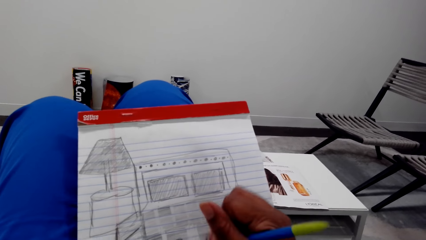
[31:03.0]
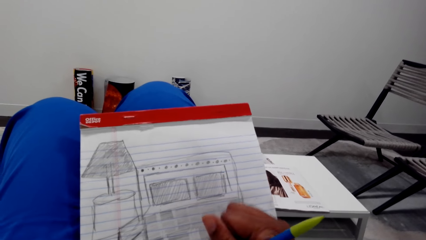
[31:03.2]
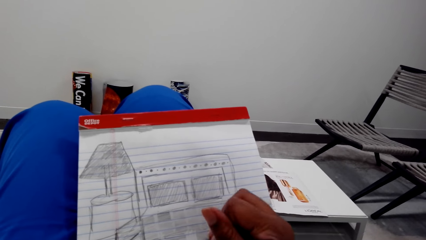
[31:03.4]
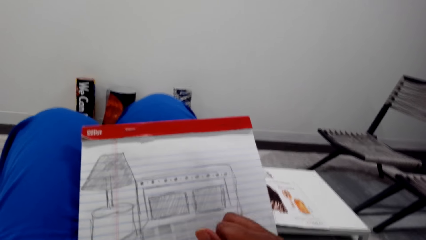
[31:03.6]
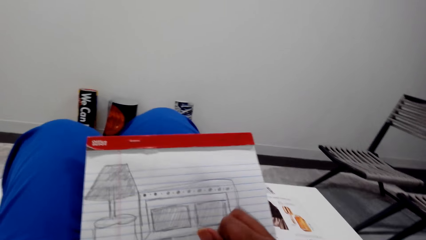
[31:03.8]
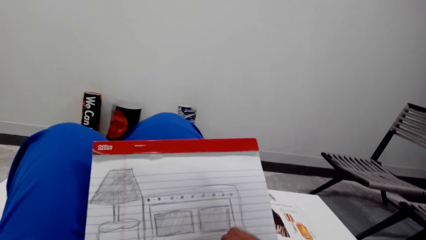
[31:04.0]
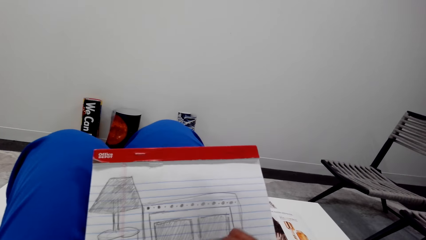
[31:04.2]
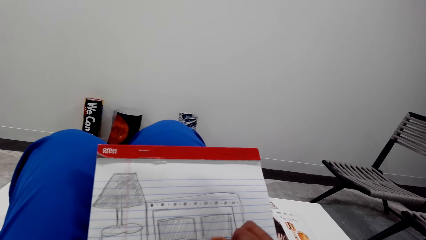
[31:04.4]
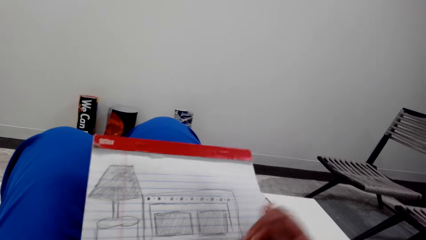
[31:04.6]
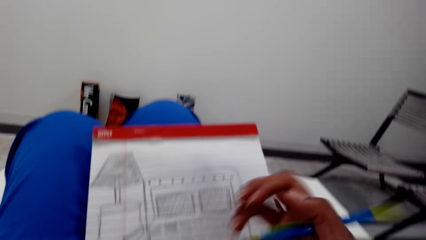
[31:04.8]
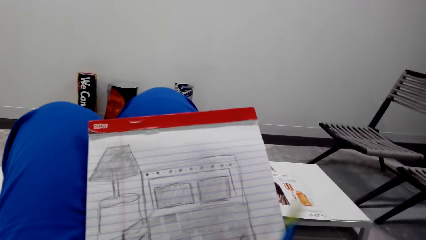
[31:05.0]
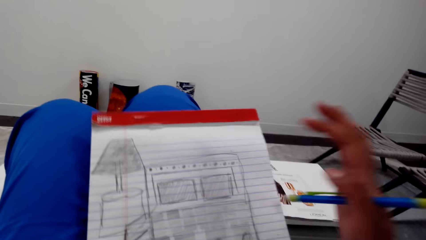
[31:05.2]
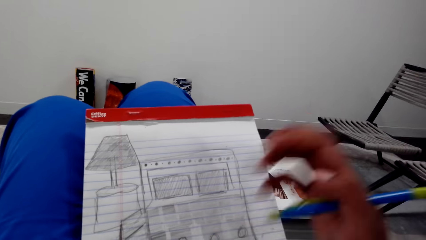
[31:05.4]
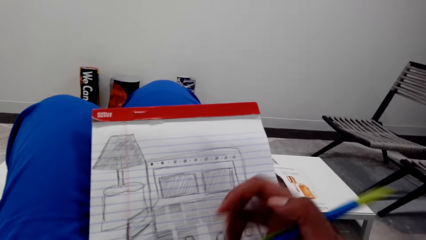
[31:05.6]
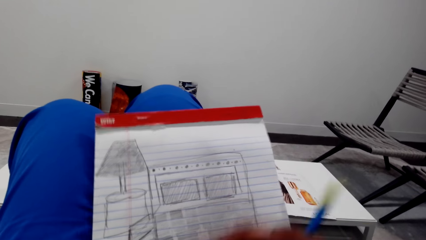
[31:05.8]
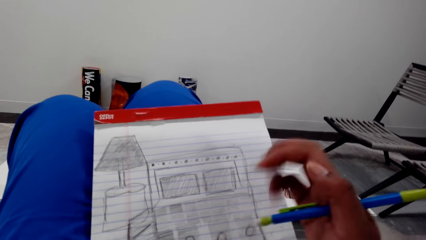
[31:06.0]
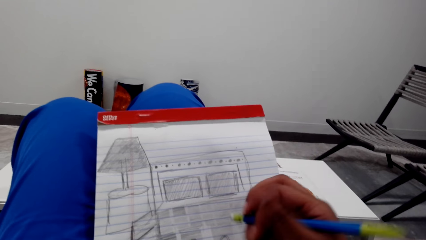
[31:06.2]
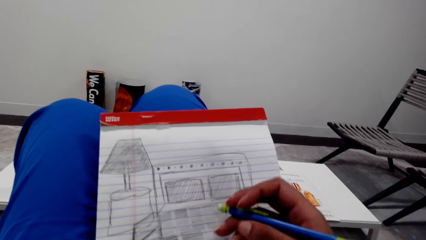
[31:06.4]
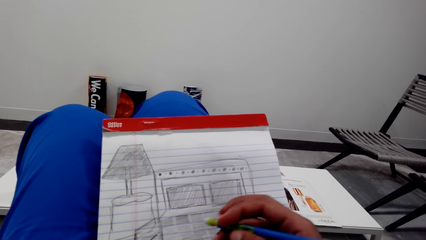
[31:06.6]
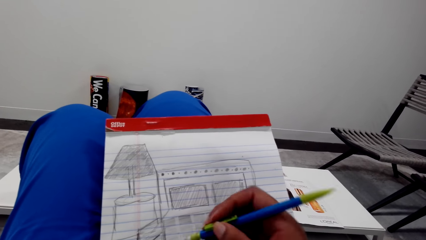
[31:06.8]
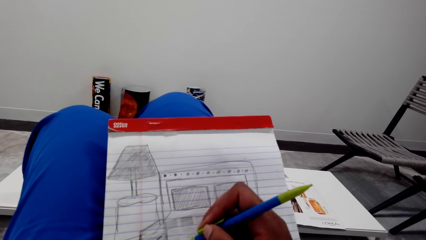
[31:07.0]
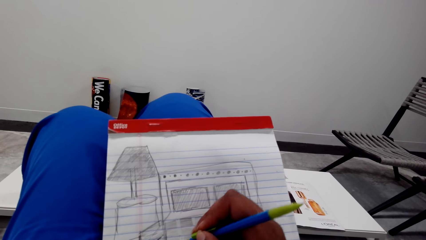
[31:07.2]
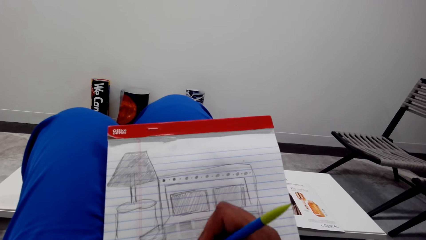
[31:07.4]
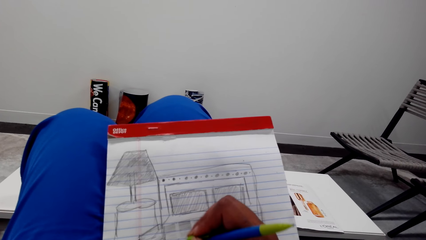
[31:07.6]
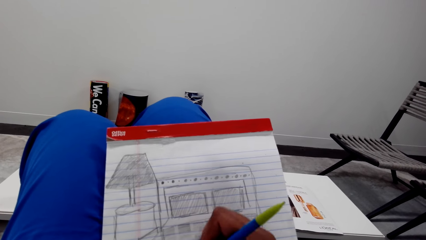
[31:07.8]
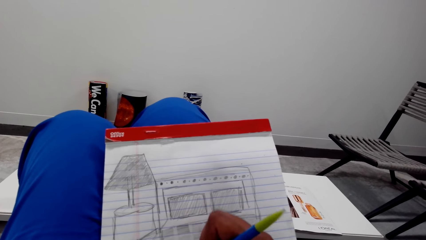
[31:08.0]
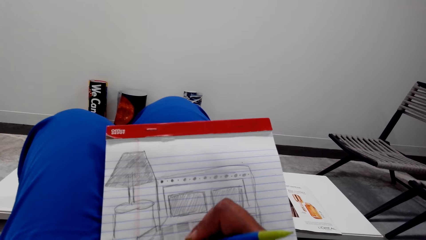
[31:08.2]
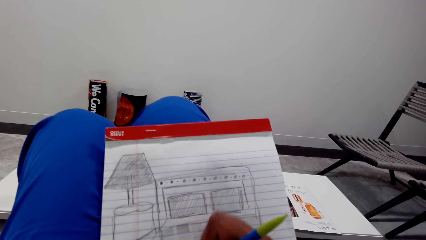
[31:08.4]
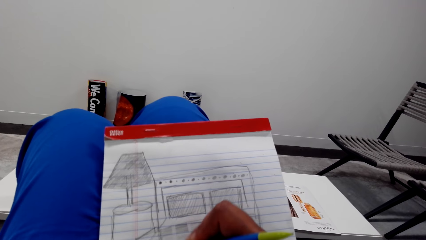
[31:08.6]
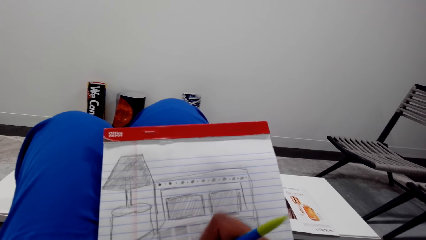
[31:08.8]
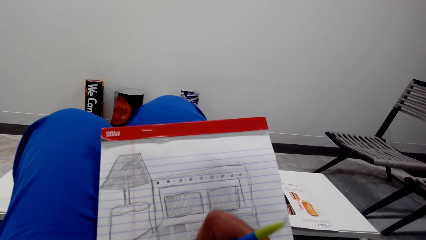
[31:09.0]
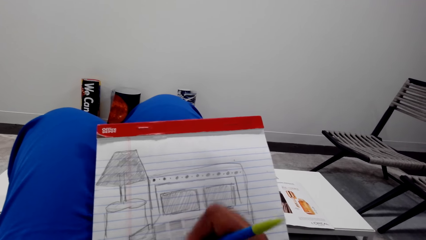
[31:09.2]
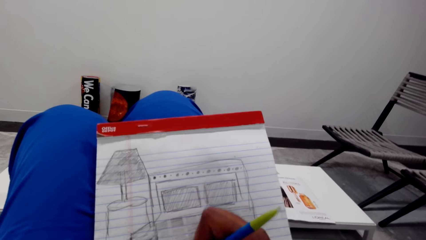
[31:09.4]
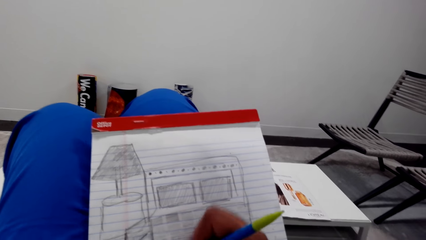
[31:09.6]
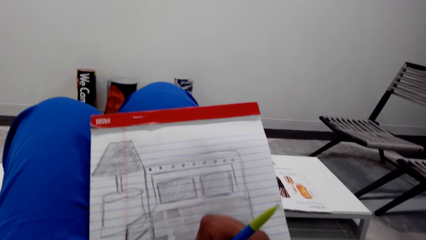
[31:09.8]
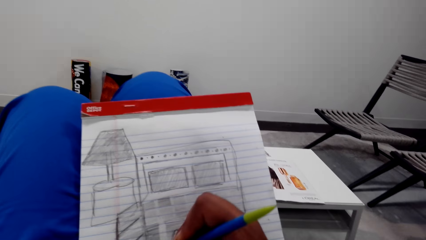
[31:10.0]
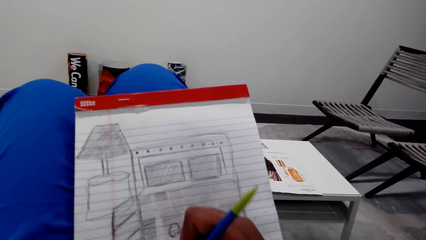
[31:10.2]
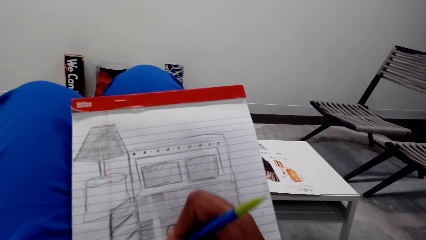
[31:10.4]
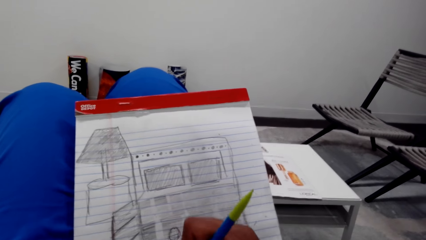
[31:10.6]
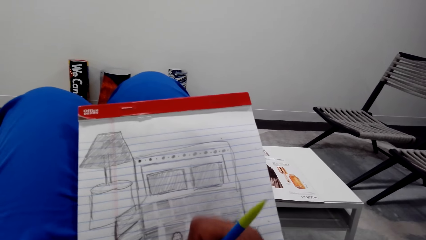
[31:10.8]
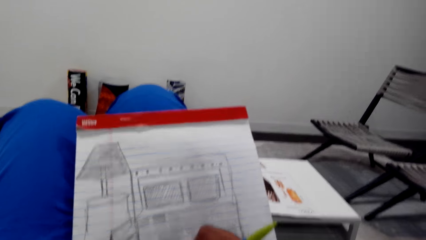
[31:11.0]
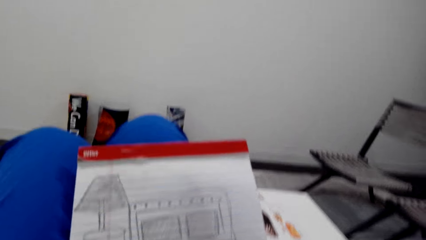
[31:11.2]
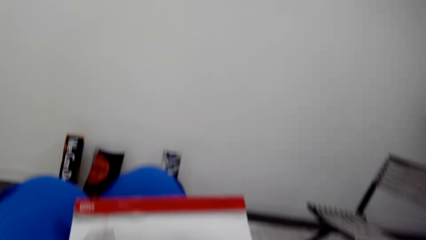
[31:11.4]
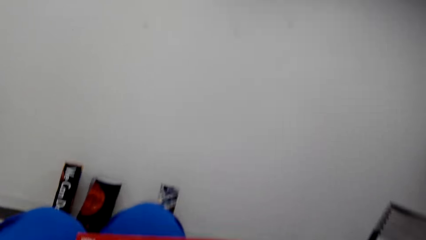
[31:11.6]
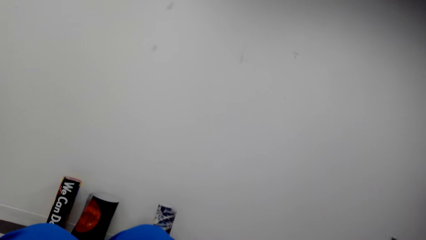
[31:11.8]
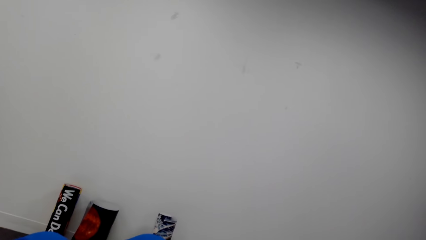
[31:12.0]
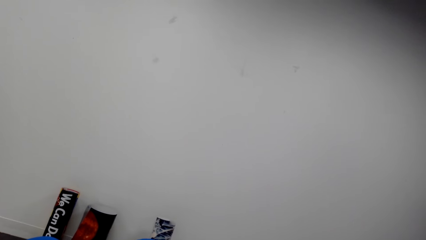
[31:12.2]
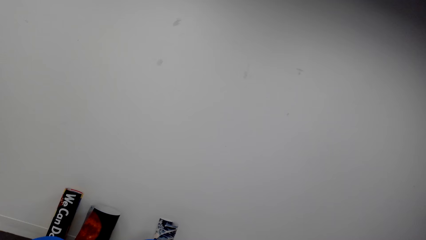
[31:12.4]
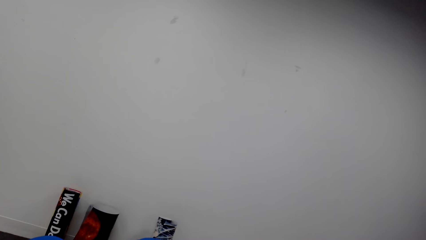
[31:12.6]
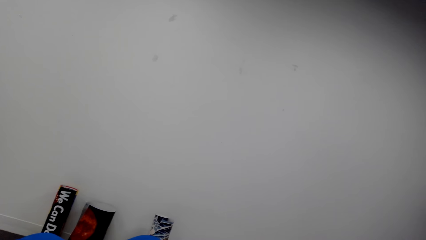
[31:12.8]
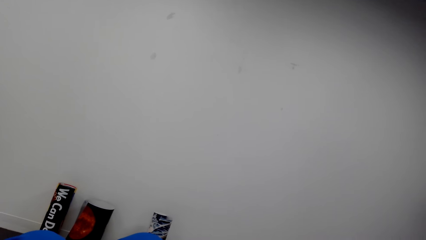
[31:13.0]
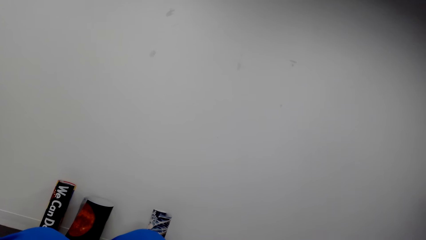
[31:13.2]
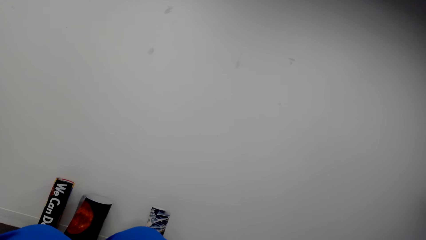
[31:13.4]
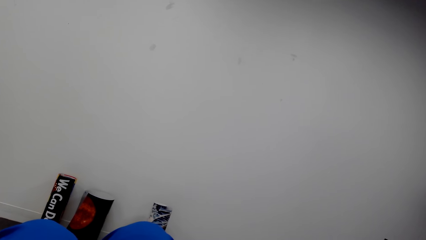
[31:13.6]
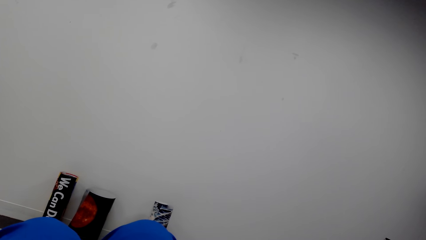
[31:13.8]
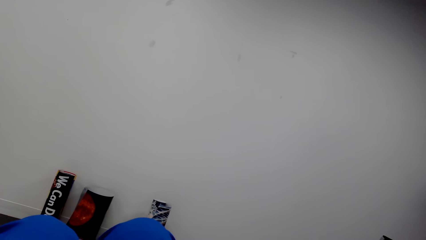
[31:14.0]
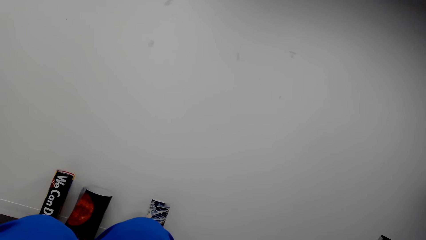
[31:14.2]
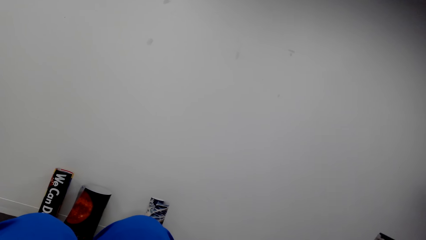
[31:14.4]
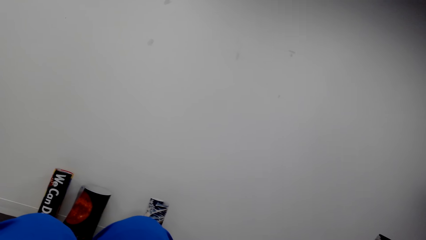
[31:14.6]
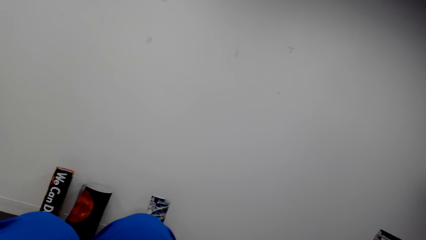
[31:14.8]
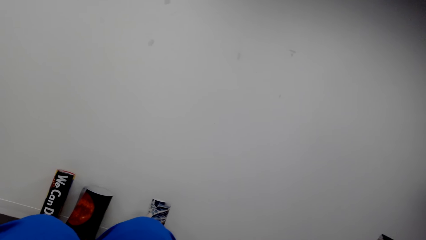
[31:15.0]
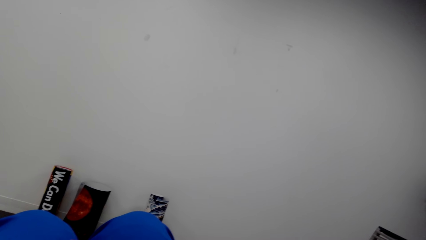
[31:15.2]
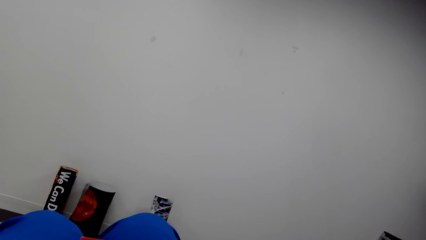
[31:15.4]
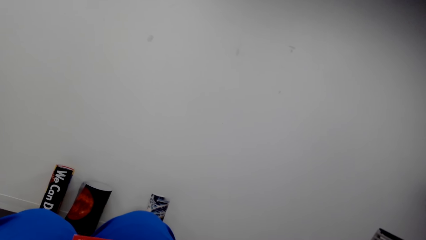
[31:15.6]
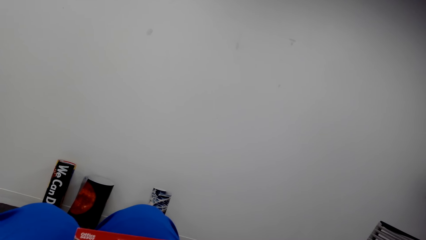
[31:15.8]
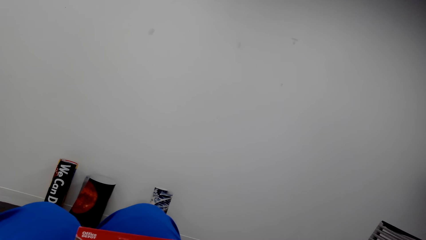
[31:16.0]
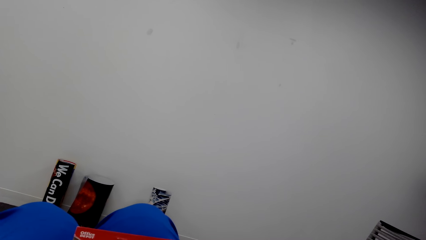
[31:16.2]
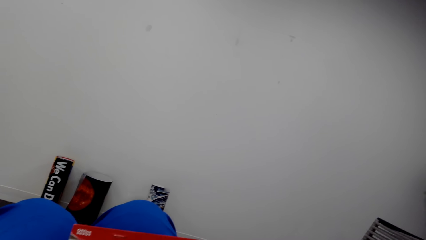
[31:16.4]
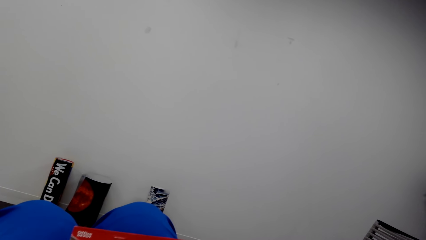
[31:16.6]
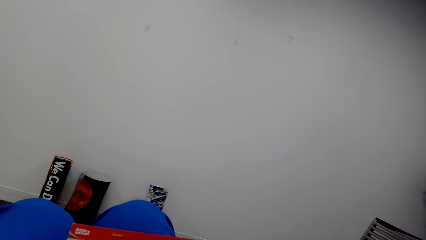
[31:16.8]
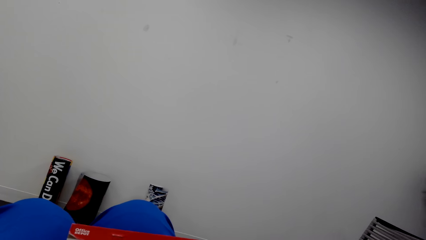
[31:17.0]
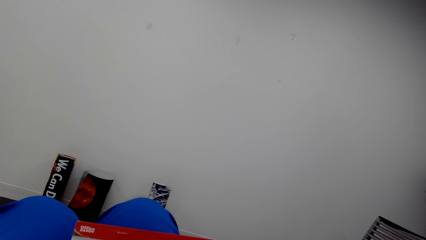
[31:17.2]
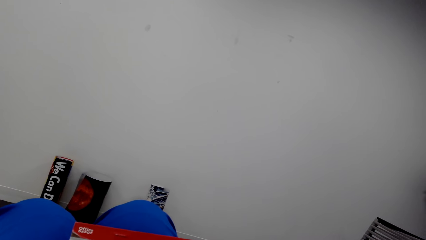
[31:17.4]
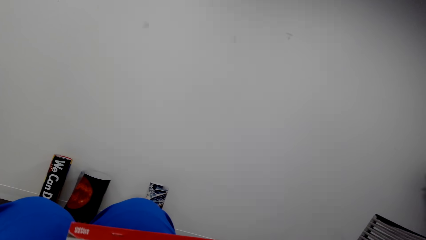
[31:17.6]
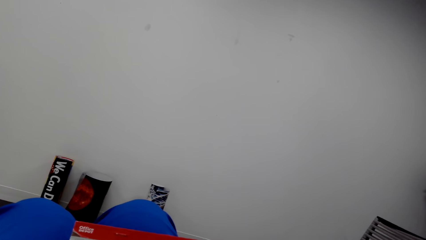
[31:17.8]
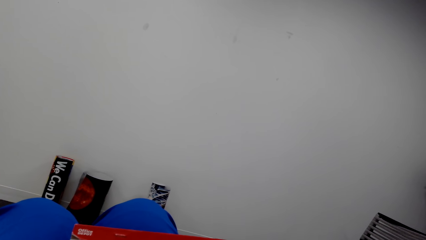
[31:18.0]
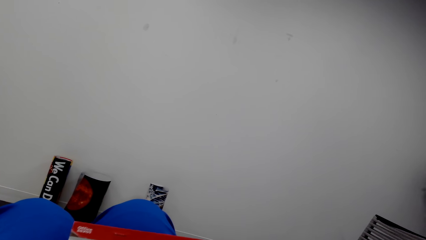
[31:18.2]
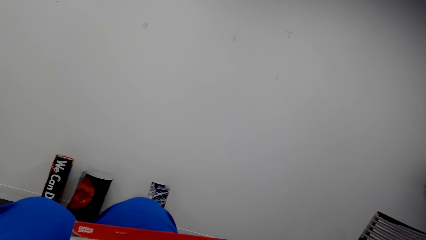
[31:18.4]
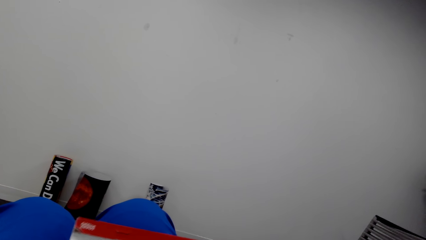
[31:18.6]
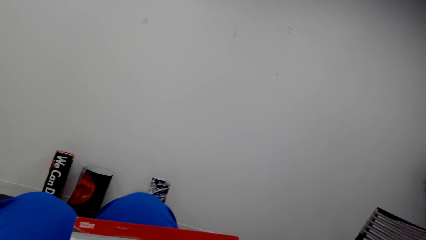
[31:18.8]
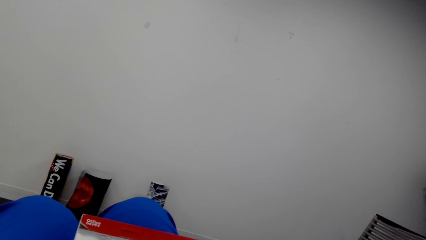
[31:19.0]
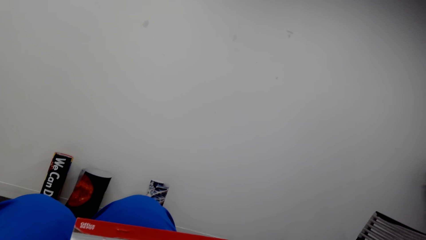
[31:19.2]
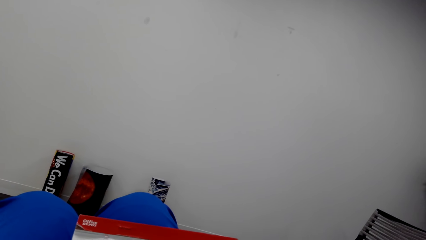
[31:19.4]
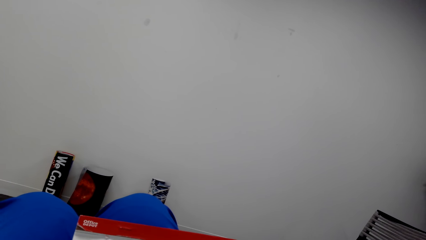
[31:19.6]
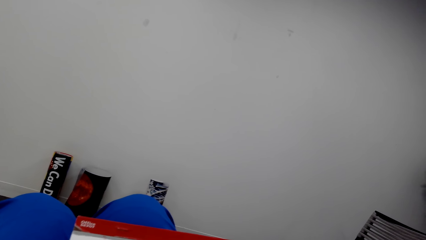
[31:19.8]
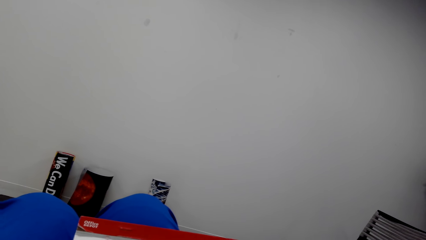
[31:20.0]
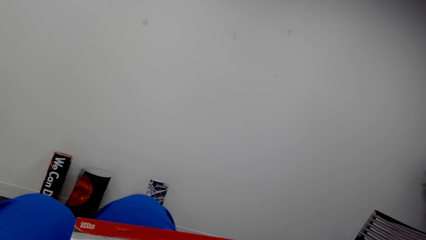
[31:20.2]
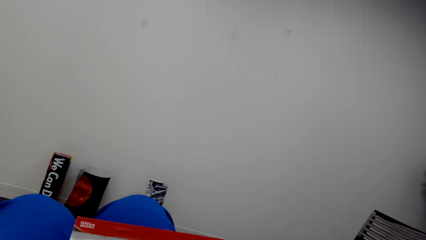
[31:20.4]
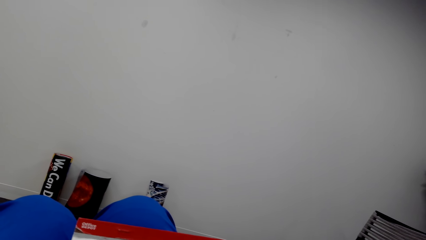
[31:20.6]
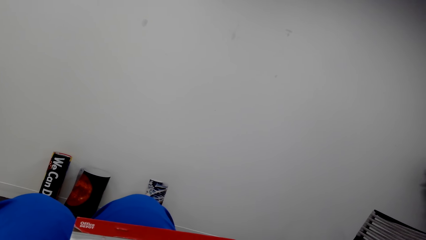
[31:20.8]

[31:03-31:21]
The camera wearer wipes the book with the right hand. They rub the book with the pencil rubber. They converse.
